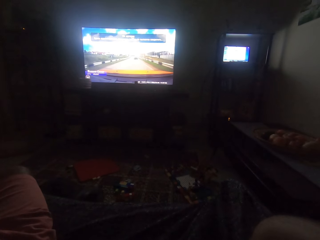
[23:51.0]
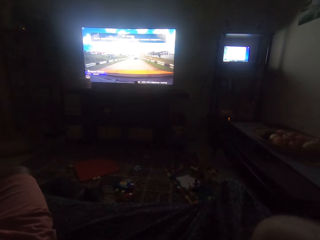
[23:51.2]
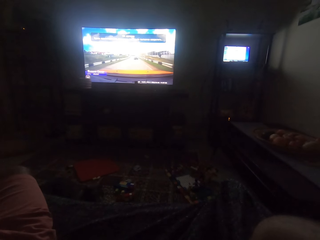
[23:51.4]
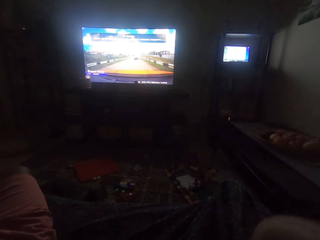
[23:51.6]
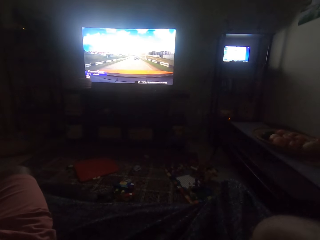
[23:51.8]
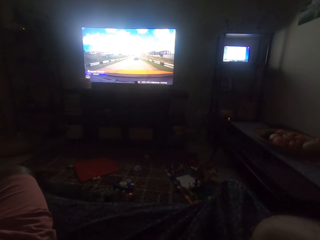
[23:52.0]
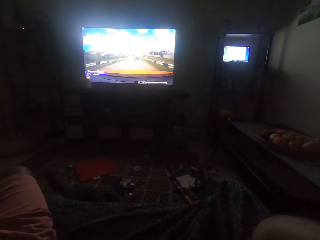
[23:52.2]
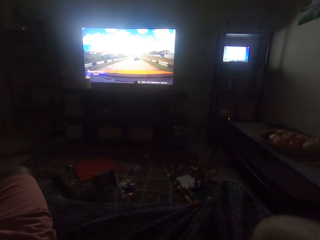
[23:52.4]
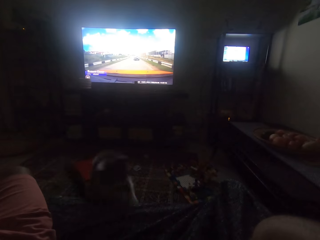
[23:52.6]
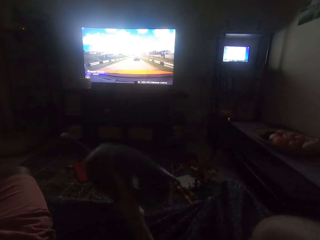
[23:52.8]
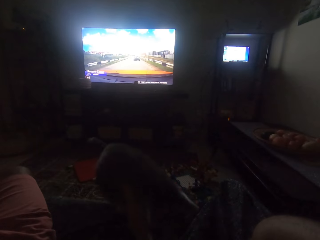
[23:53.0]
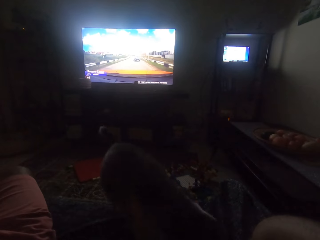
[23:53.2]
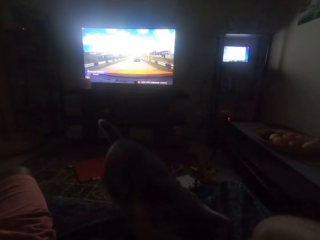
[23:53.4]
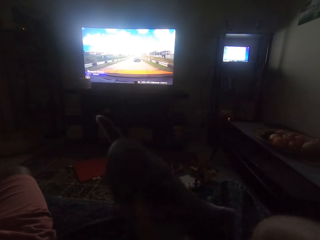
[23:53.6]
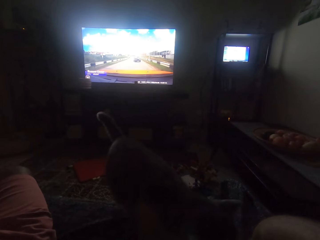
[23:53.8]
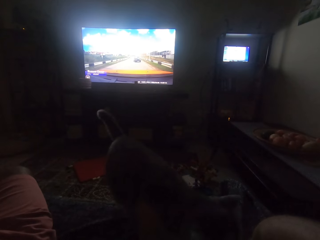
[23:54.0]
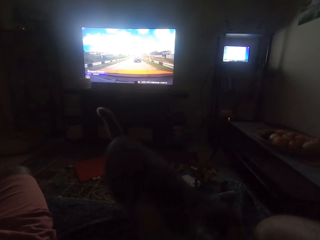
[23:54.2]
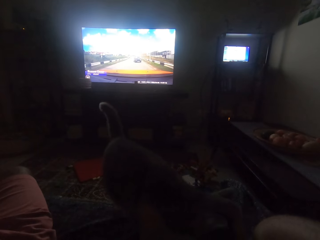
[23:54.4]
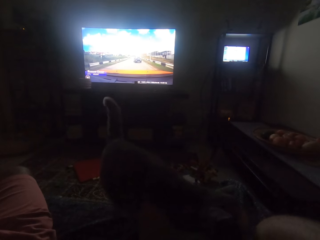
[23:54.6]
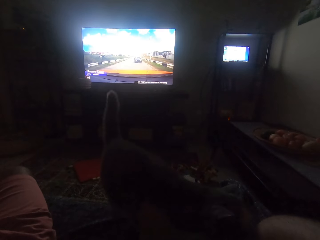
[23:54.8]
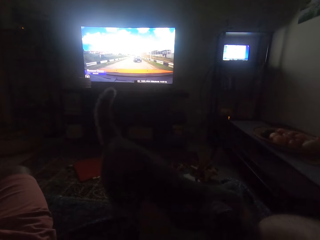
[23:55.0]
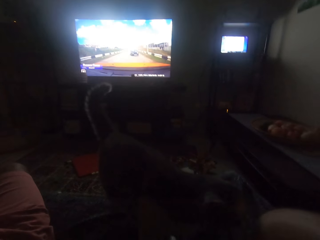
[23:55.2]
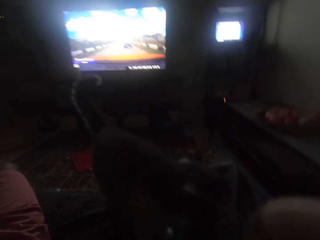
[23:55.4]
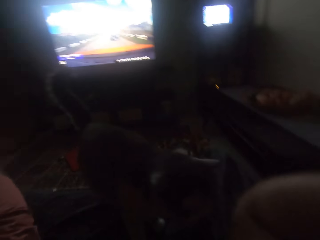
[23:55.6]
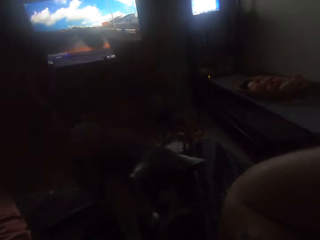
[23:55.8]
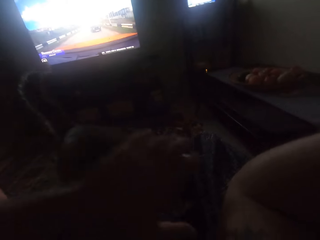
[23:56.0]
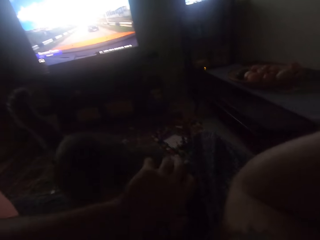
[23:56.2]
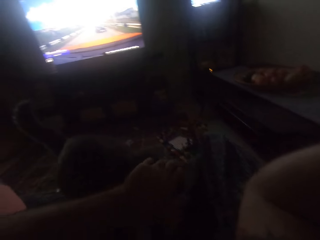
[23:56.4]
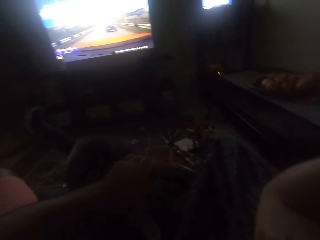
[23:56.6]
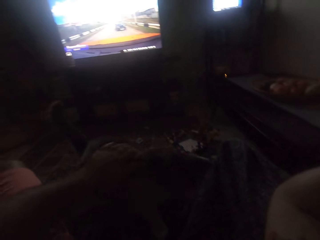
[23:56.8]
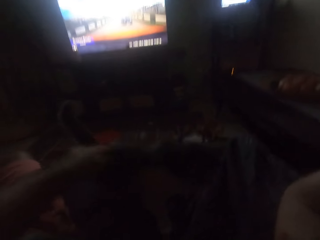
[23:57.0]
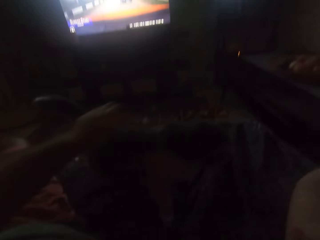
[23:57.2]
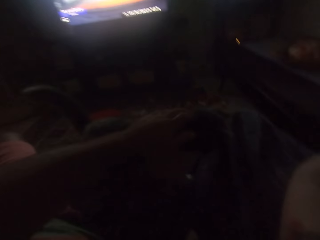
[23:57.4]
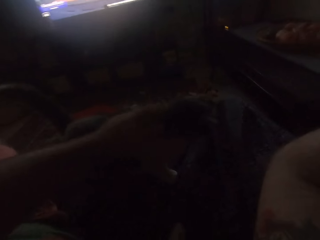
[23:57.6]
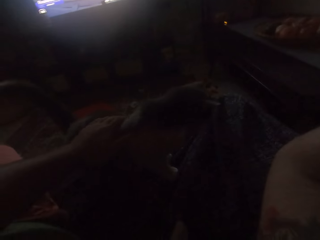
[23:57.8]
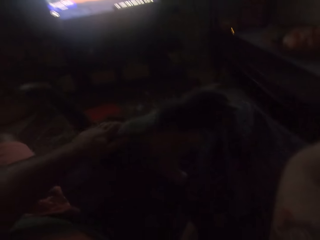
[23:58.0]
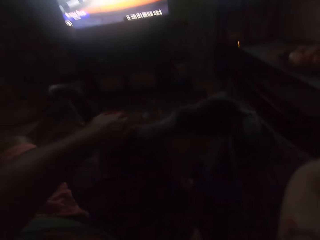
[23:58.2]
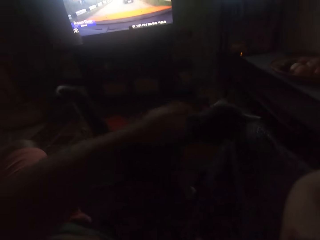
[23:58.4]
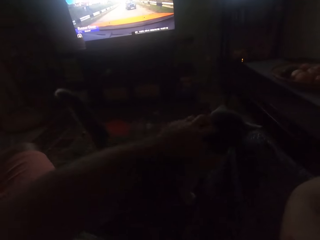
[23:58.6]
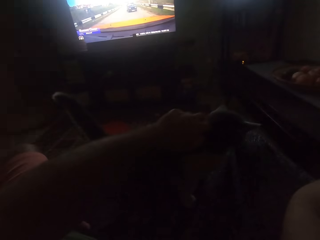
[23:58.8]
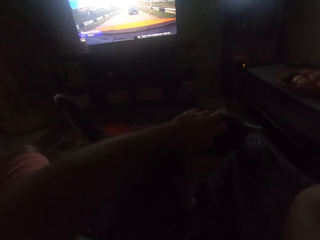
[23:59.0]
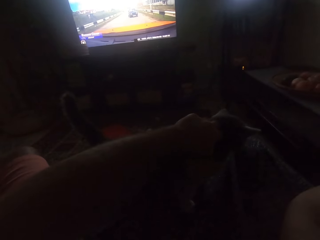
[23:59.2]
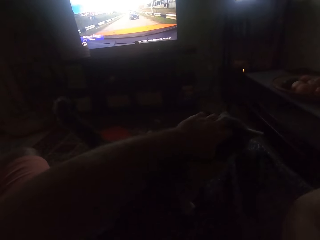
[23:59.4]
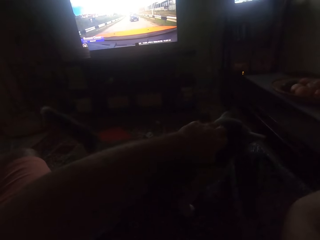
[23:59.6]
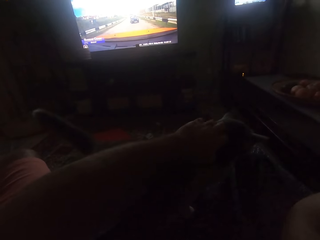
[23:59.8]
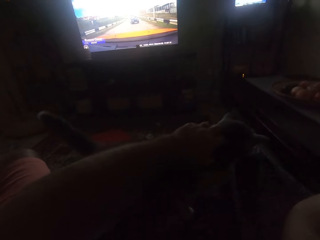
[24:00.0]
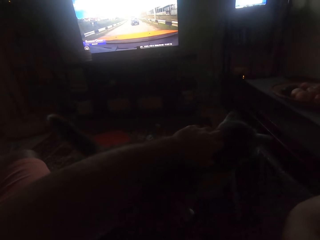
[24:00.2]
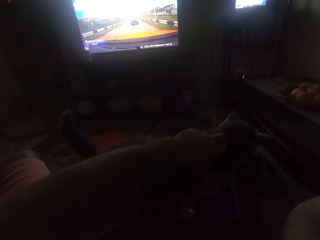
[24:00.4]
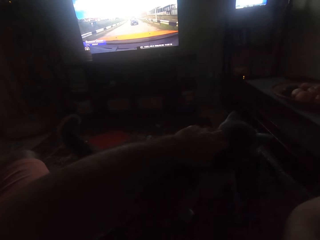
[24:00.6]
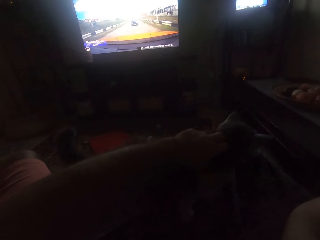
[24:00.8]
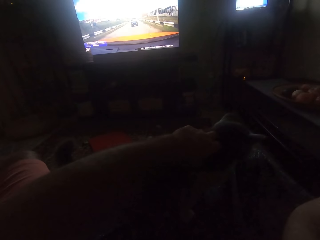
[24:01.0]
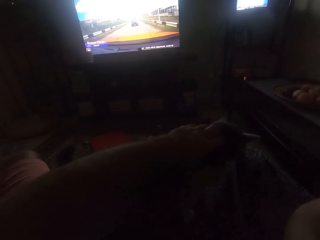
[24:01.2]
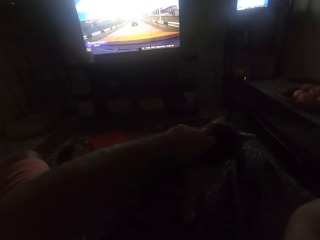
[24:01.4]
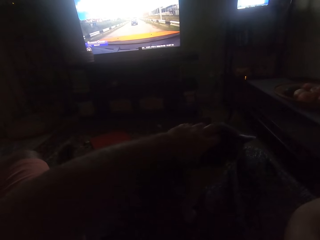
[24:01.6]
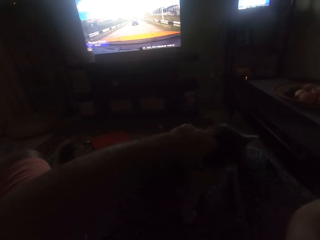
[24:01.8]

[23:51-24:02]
A black cat climbs on a couch. The camera wearer rubs the black cat in the room with his left hand.

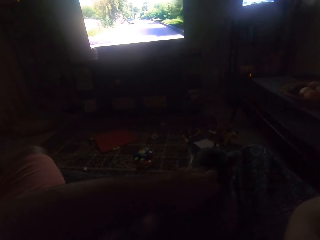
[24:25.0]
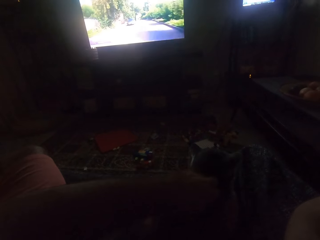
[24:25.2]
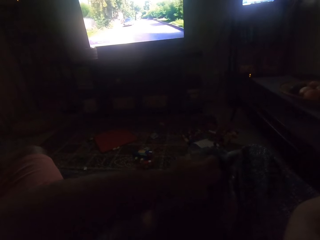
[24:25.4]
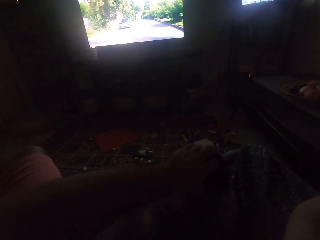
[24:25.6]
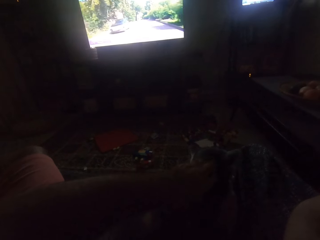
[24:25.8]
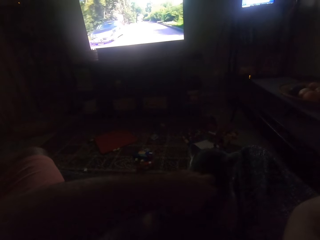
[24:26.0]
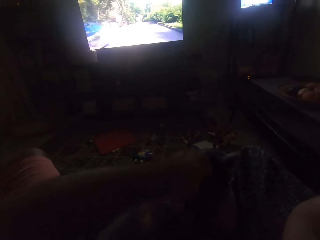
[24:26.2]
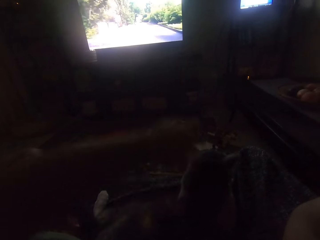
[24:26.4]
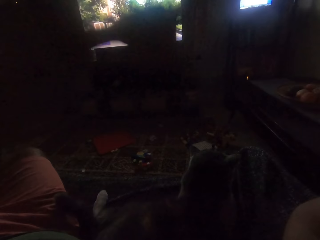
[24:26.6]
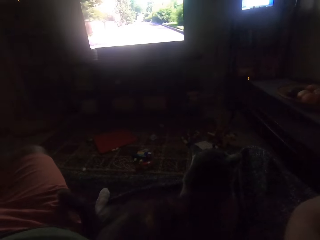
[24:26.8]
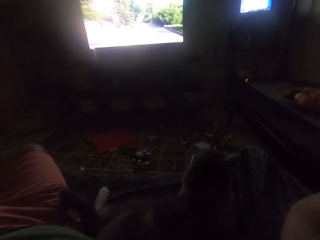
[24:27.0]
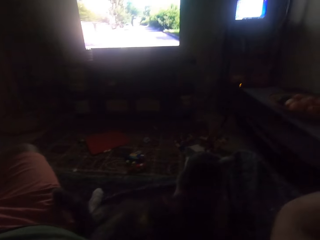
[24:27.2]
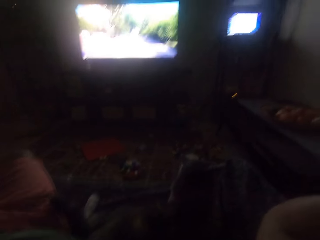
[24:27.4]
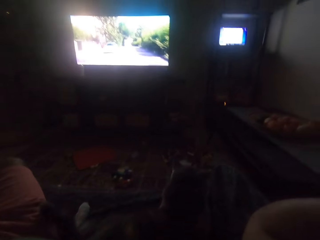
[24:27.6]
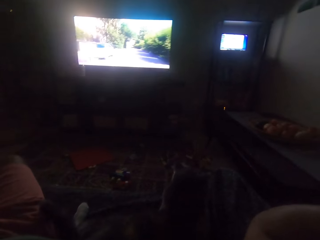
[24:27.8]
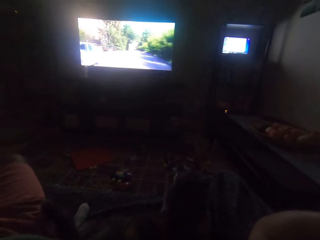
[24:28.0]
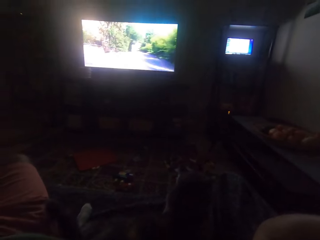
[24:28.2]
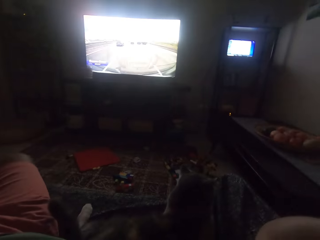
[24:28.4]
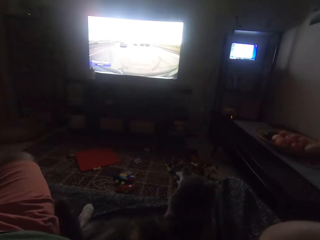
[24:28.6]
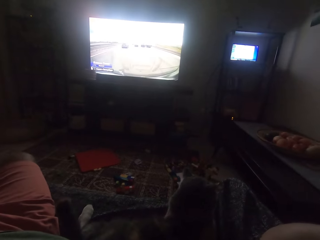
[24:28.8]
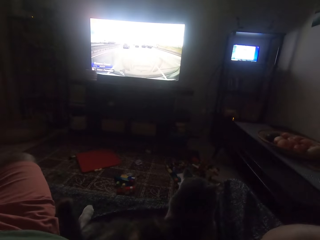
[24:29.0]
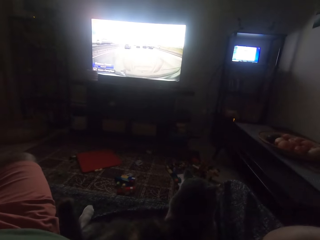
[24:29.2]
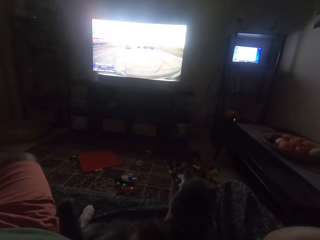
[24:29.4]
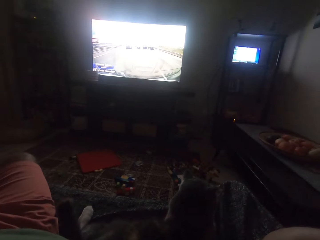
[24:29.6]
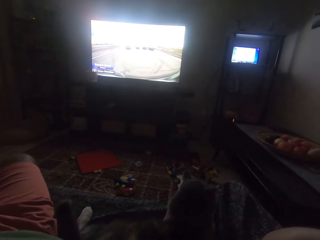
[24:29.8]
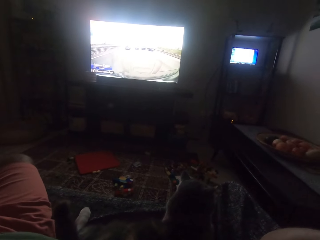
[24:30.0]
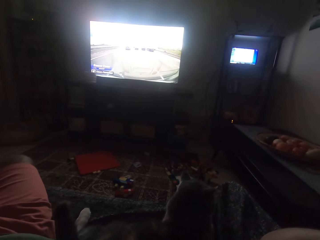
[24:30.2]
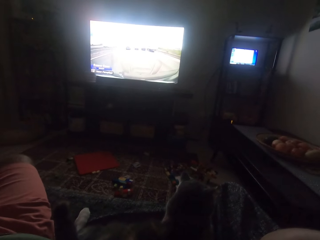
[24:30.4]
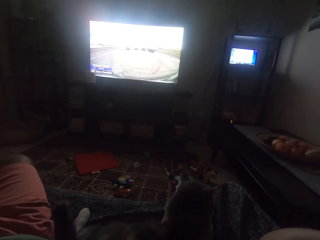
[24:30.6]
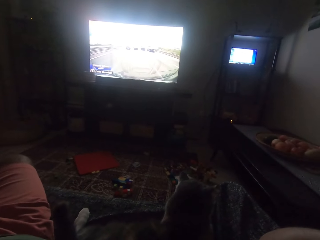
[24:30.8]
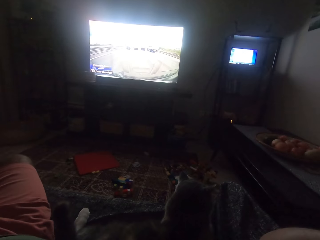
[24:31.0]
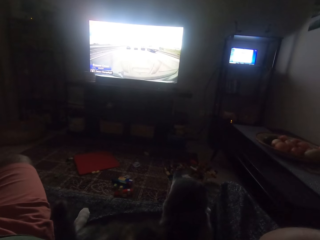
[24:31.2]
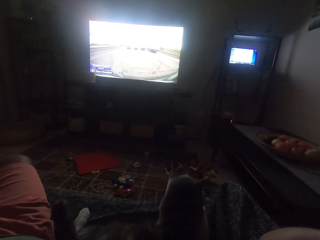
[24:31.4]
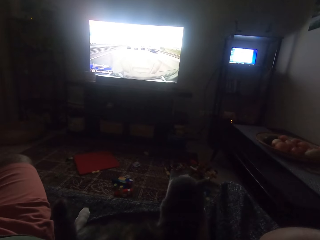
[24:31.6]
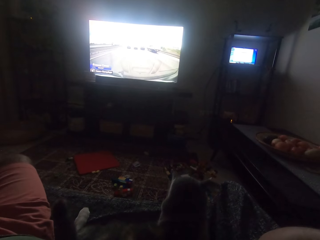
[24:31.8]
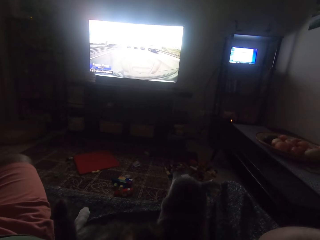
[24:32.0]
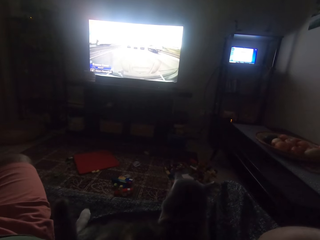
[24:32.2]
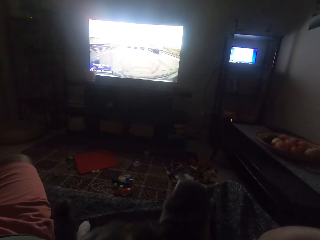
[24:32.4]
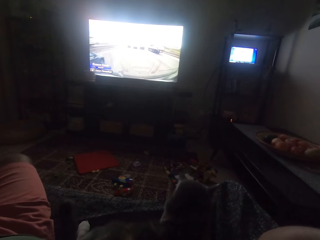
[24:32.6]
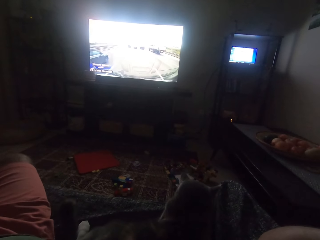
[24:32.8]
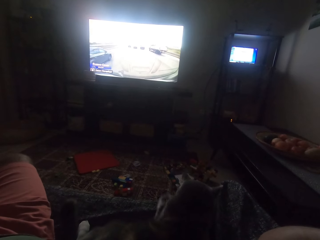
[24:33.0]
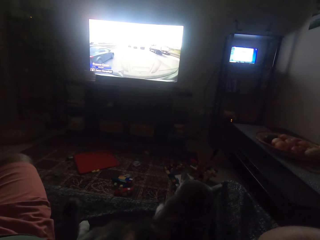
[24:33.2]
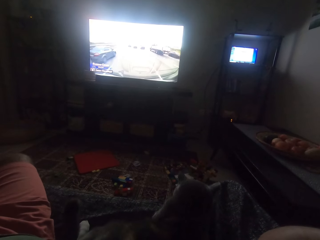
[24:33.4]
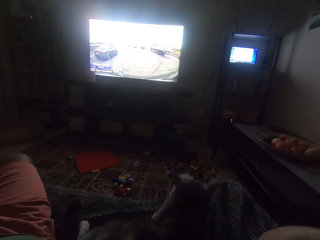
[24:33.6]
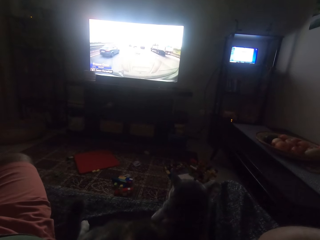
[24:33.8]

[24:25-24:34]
The camera wearer moves his hand from a cat. He raises his left hand. He watches the television in the room.

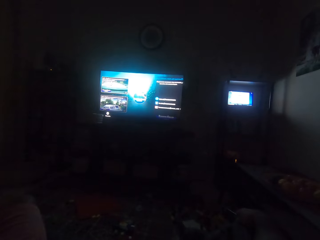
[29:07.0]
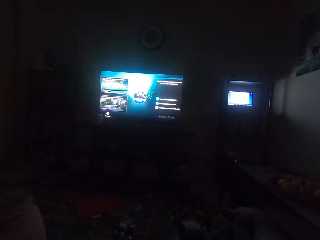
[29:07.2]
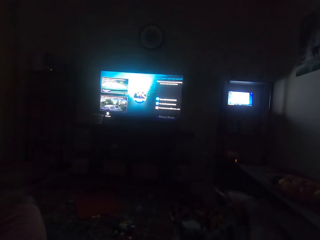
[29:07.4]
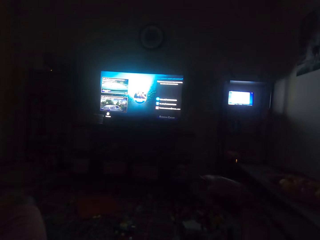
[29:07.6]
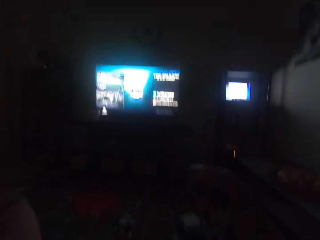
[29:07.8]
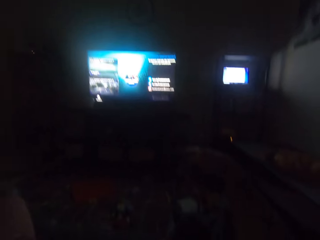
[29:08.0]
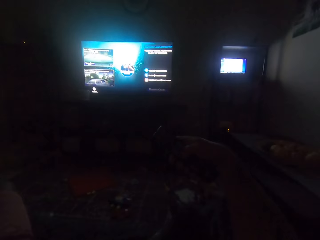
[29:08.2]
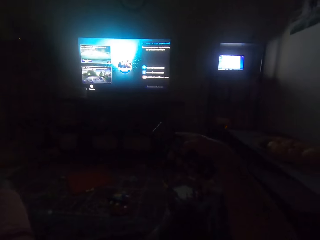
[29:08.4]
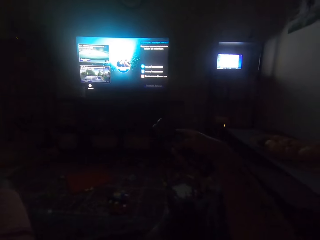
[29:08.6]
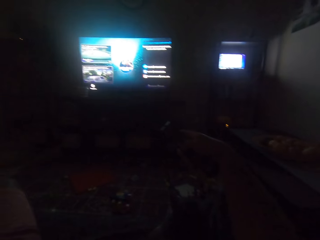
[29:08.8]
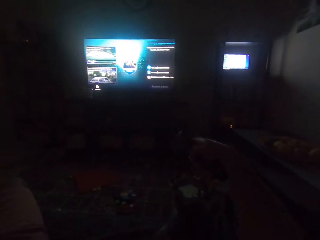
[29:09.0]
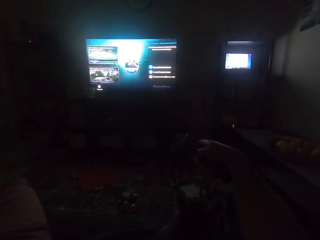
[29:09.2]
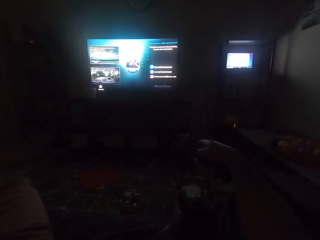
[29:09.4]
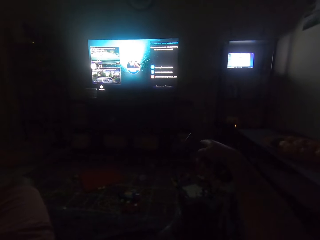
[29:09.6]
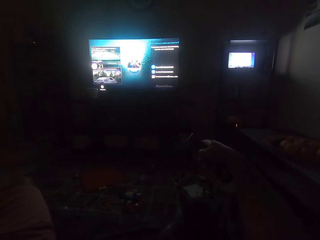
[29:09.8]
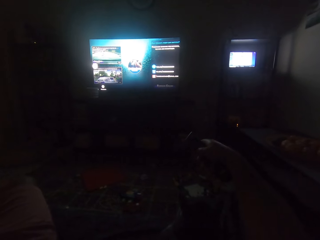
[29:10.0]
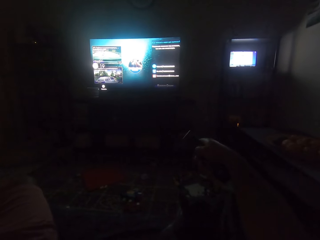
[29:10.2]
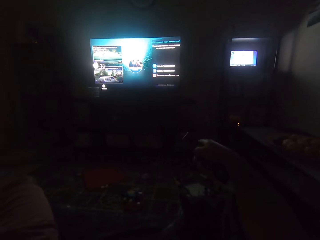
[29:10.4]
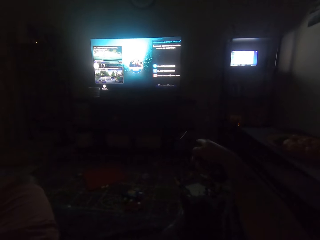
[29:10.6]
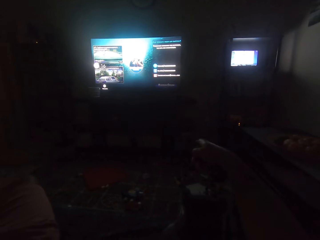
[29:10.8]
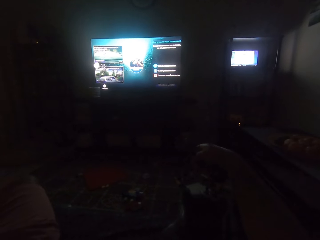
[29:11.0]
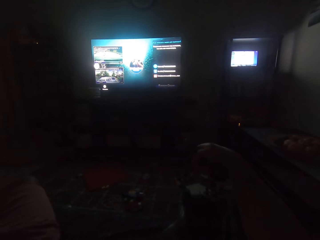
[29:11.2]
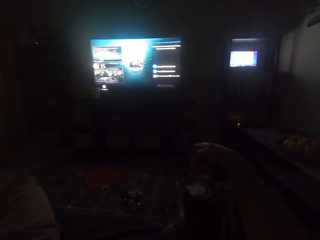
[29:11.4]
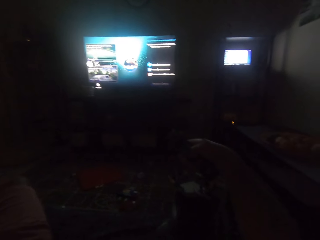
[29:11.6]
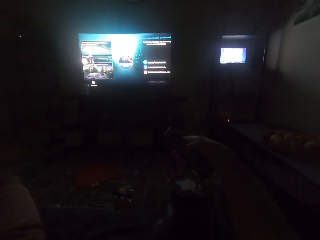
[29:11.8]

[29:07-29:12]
The camera wearer points the remote towards the television. He operates the remote control in his right hand.
